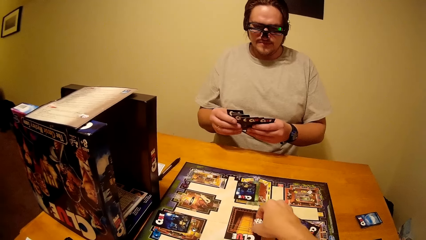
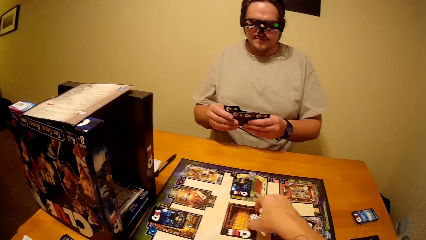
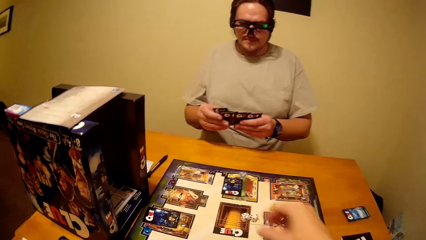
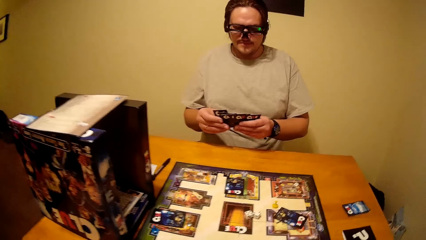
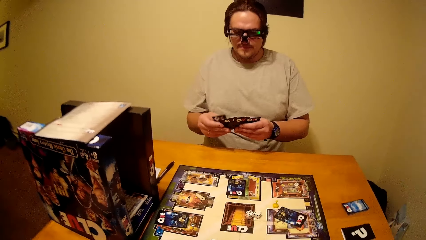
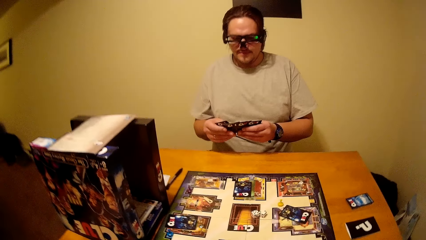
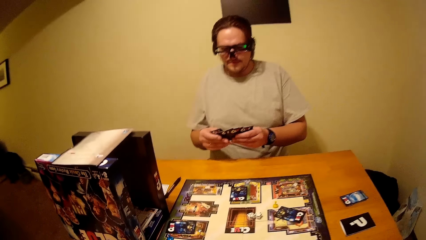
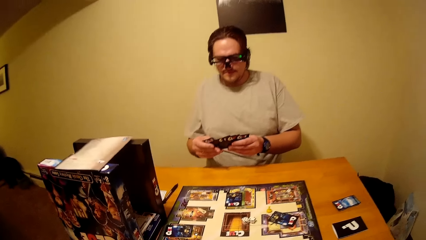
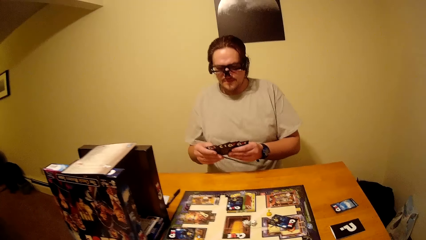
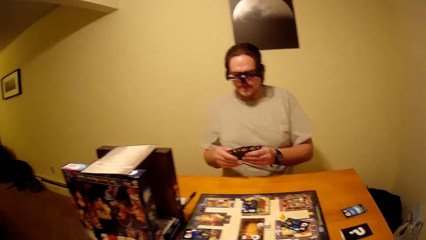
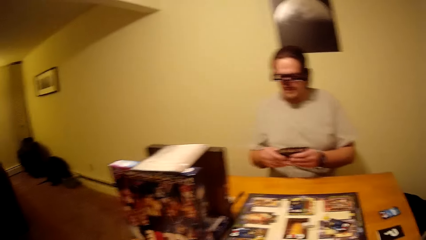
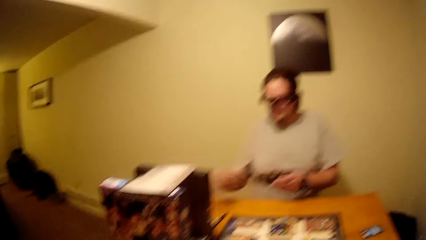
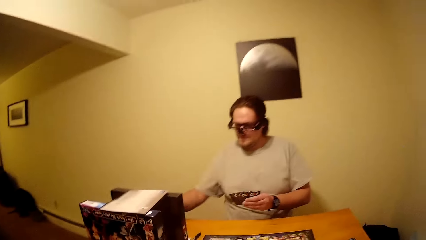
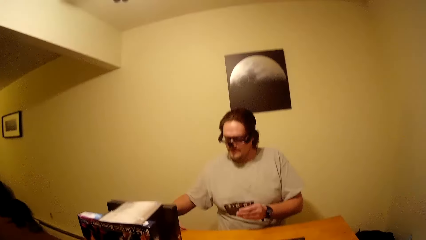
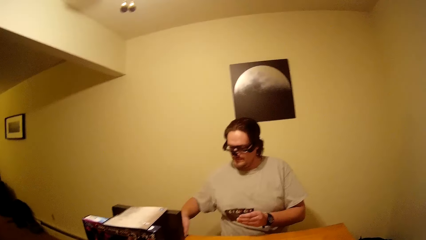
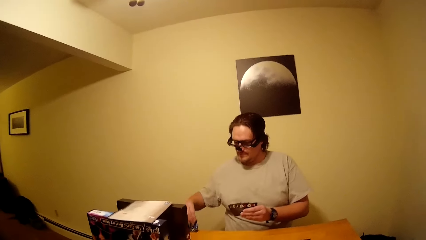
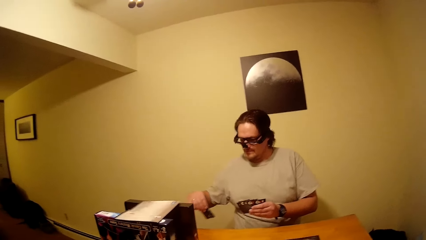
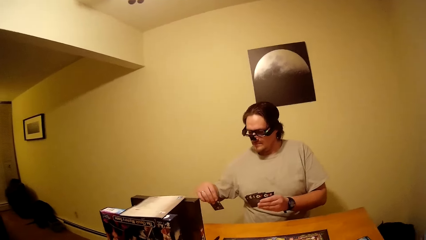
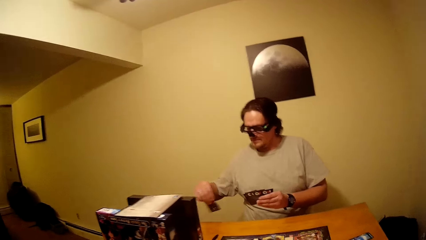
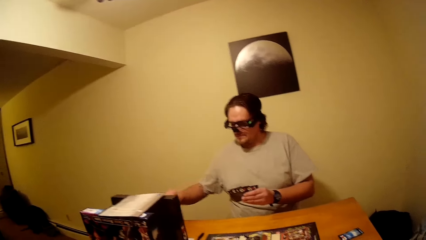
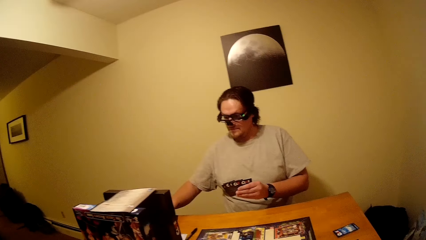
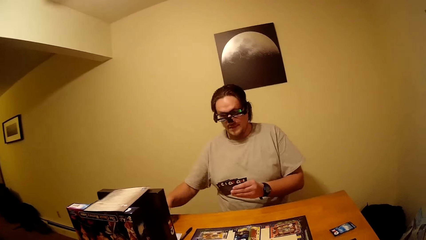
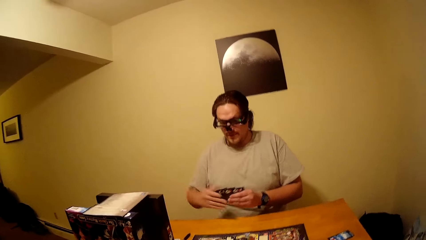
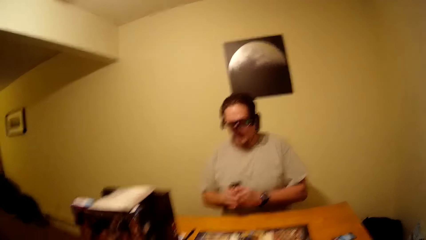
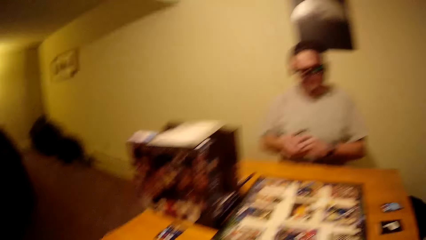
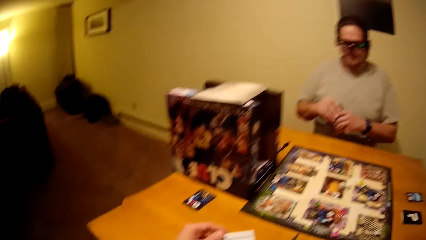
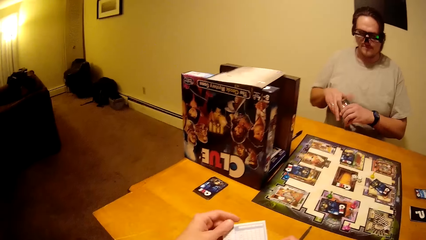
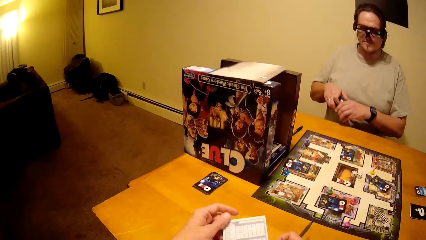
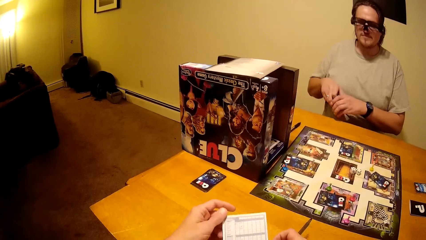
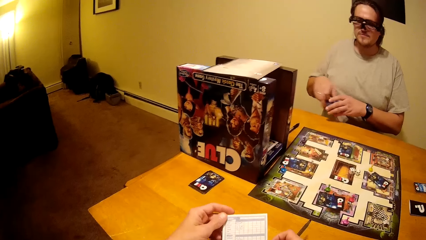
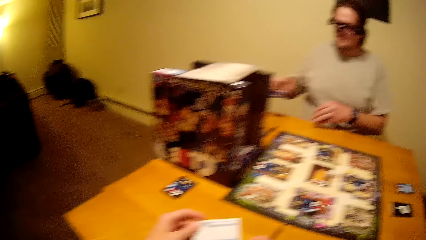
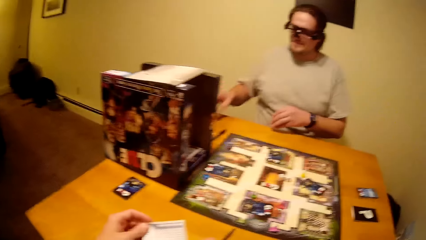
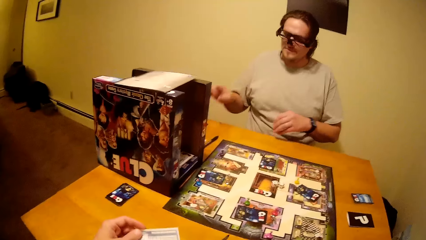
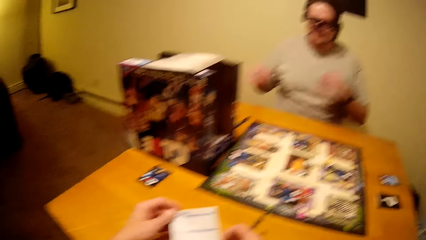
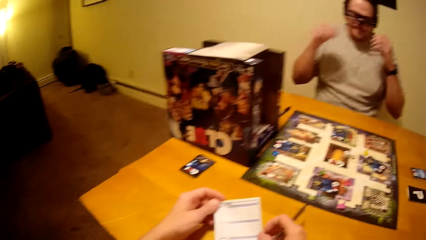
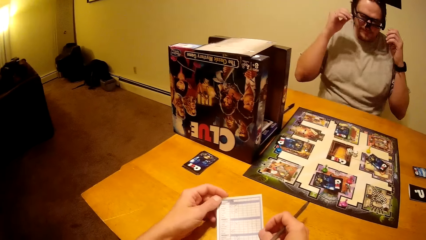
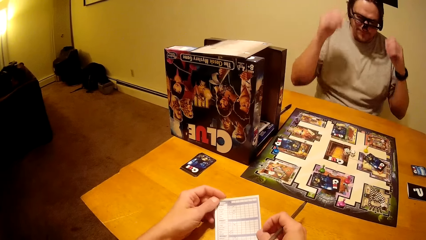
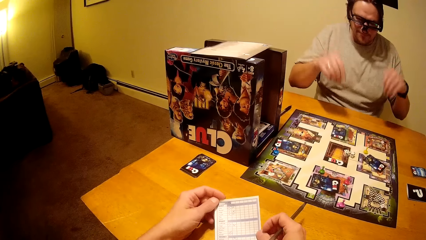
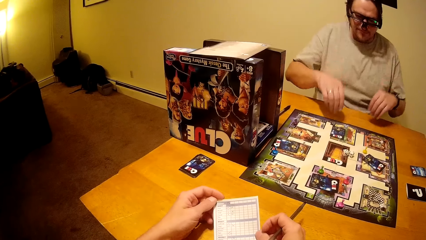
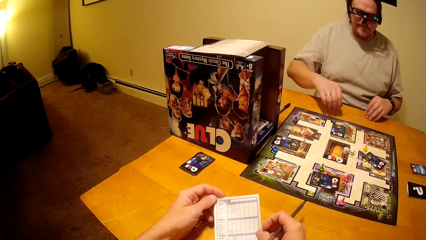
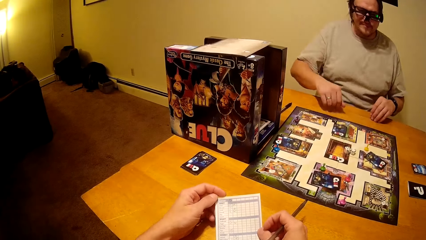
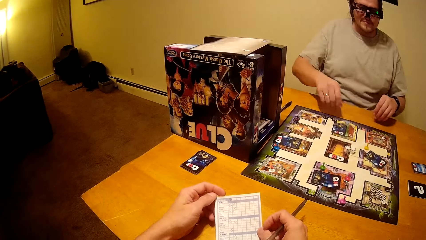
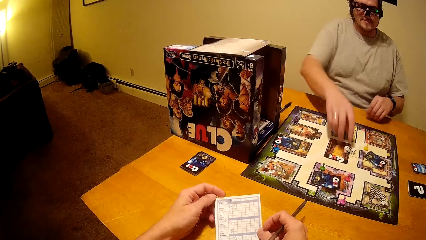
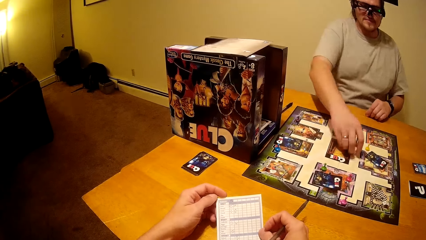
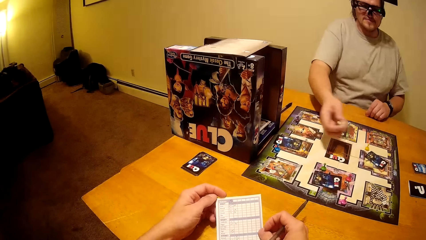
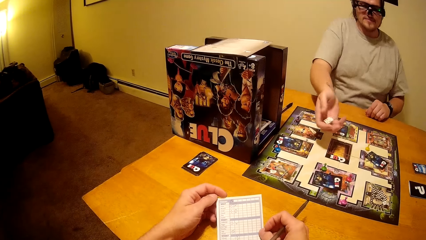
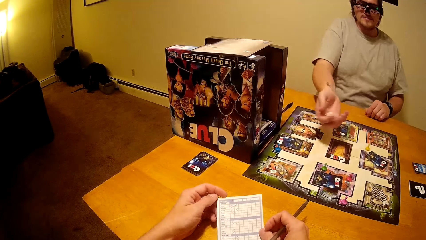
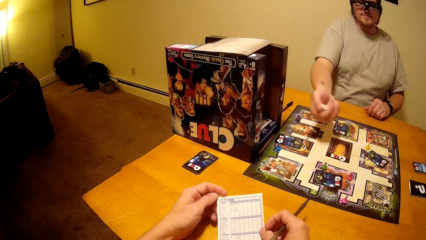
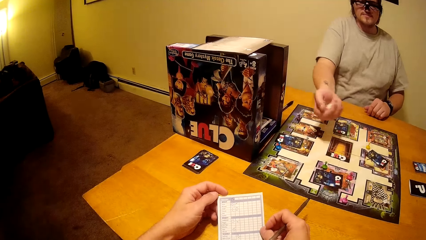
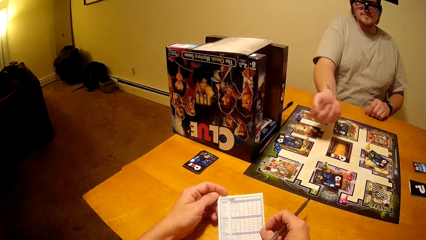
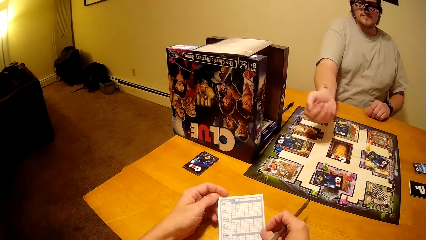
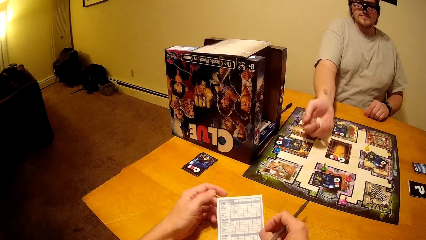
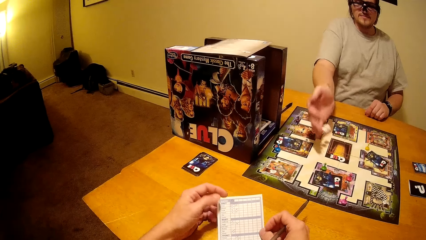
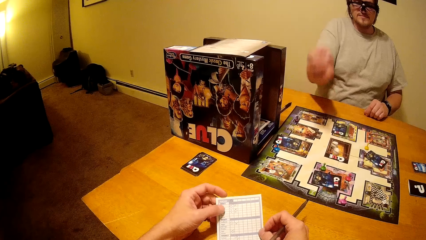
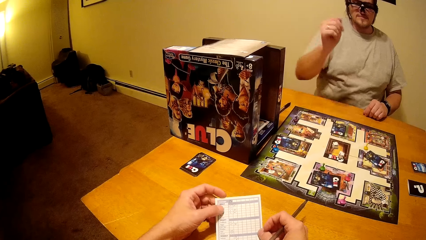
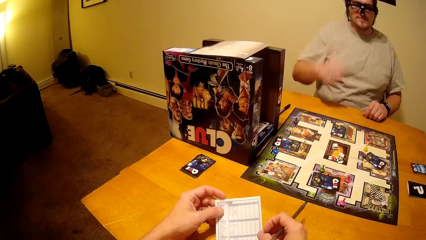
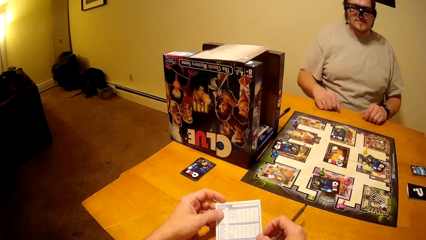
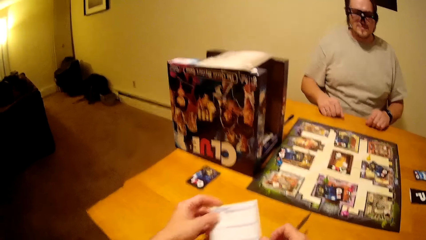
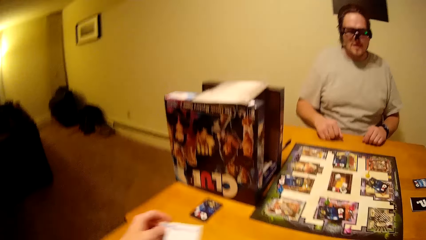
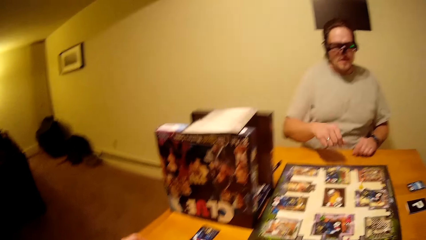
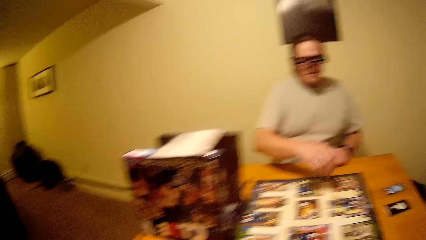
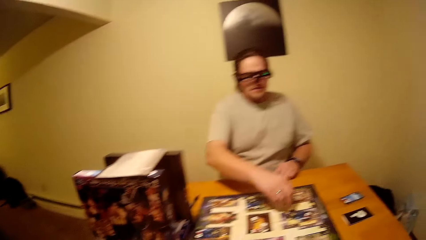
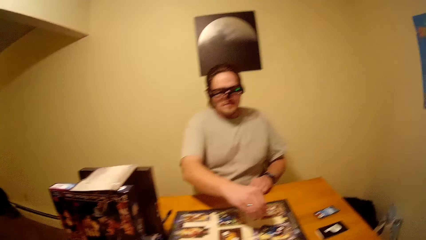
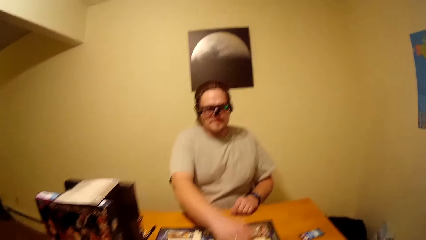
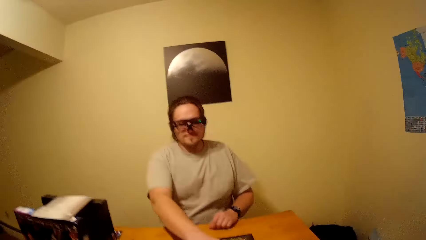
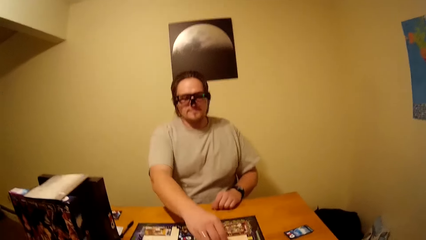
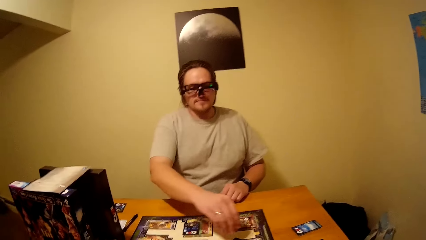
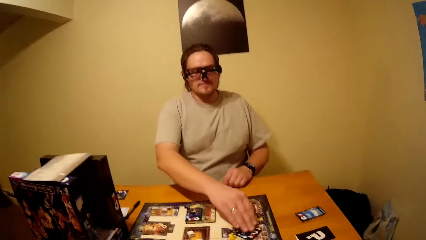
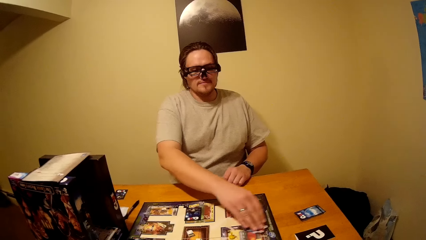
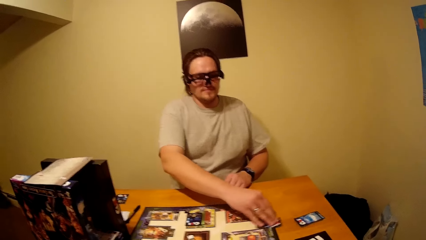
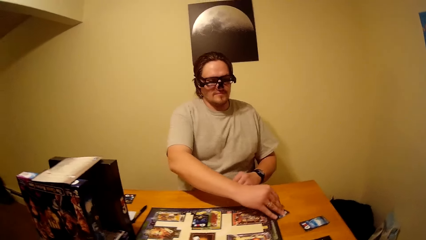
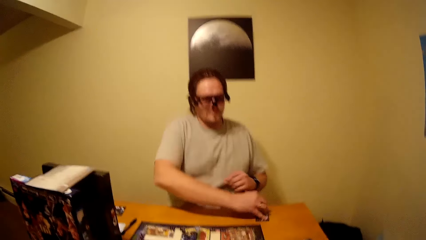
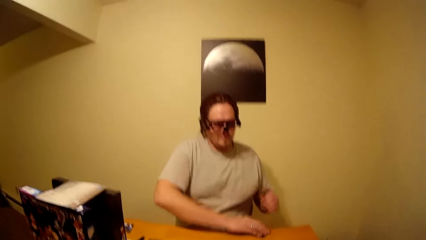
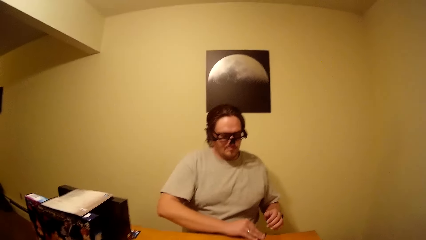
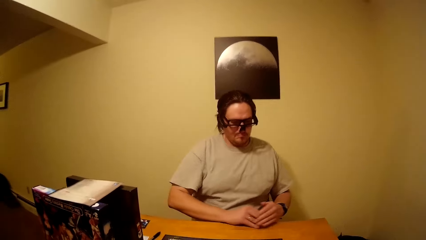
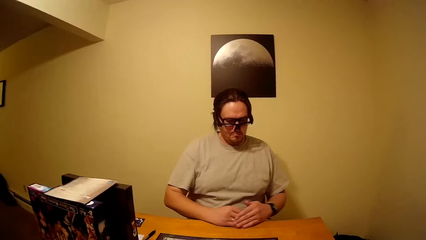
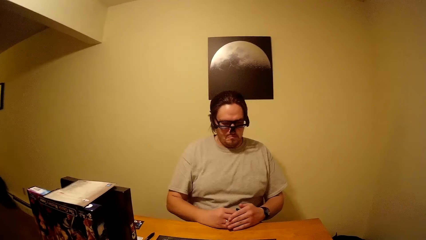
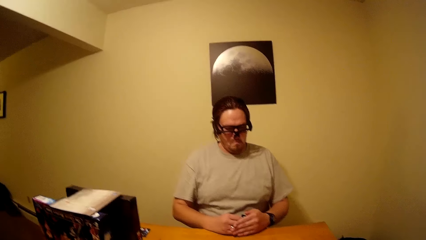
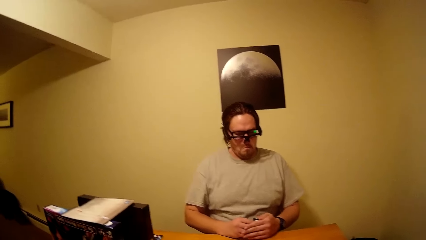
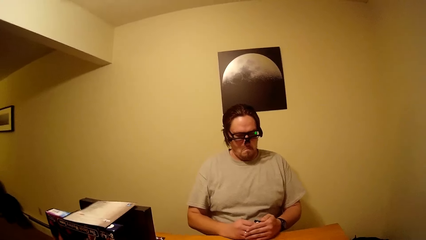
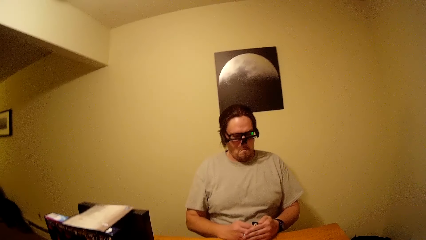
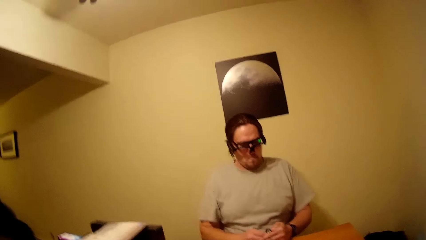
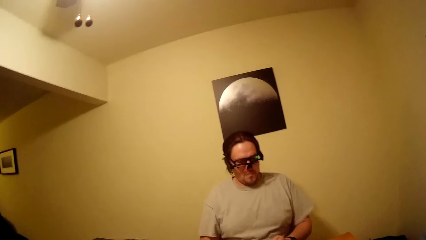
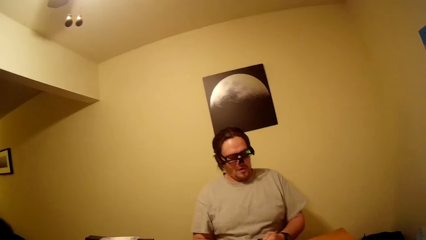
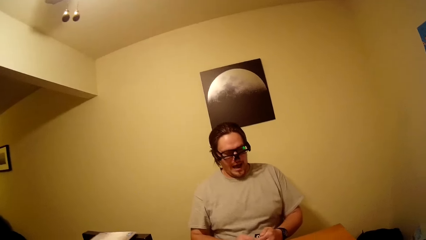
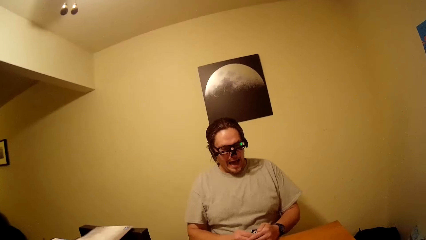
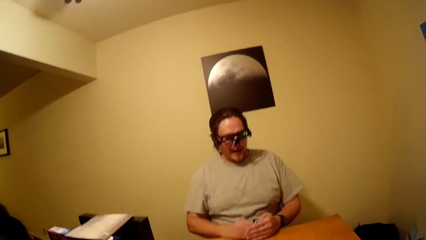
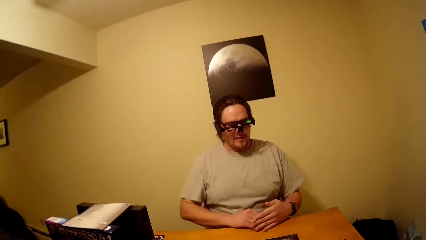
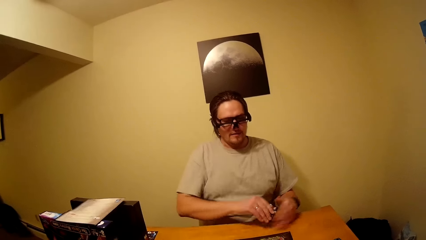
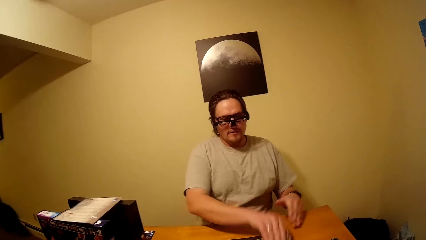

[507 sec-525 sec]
The camera wearer plays the Clue board game. A man spreads the cards, picks a card, checks the card, puts the card on the table, joins the cards, holds the cards with both hands and puts the cards on the table. The camera wearer holds a paper. The man plays the Clue board game and holds a card with both hands.
